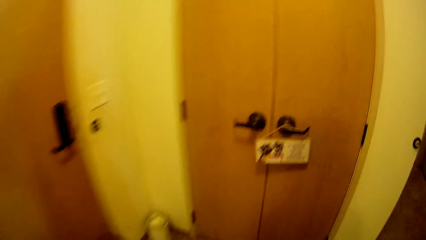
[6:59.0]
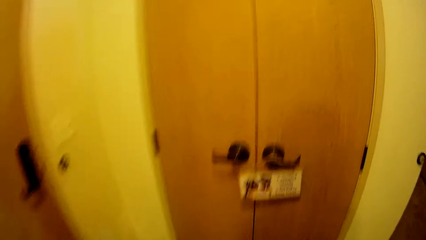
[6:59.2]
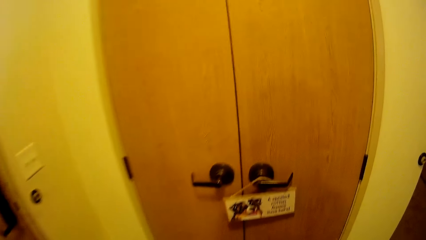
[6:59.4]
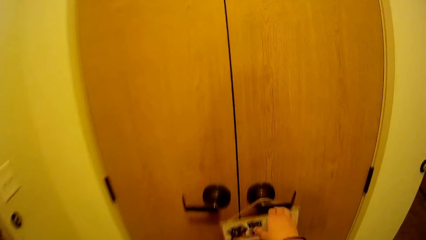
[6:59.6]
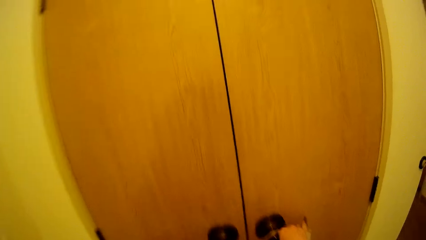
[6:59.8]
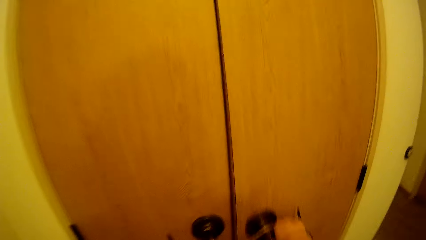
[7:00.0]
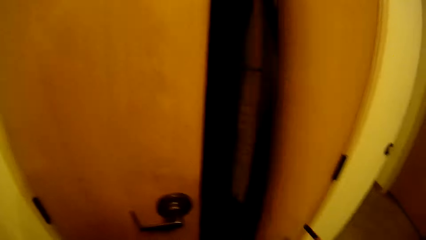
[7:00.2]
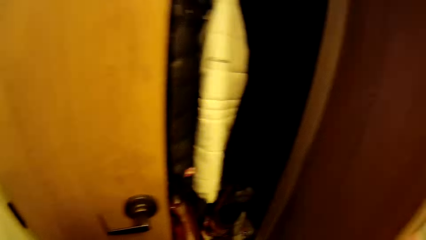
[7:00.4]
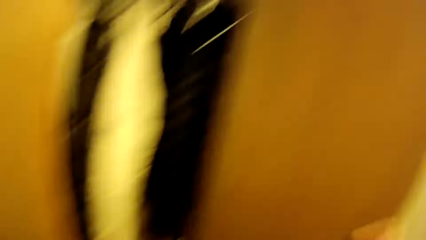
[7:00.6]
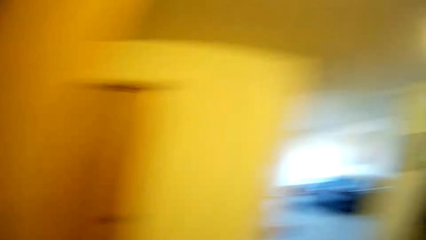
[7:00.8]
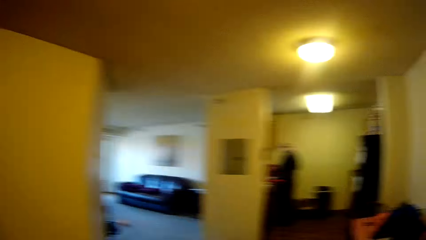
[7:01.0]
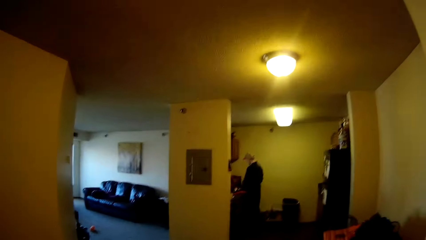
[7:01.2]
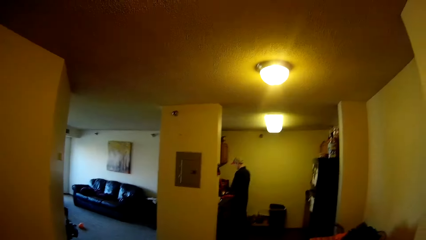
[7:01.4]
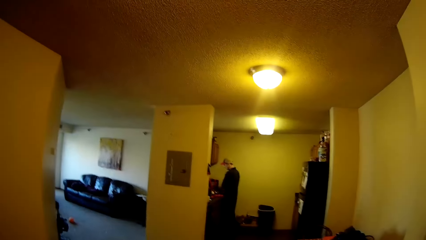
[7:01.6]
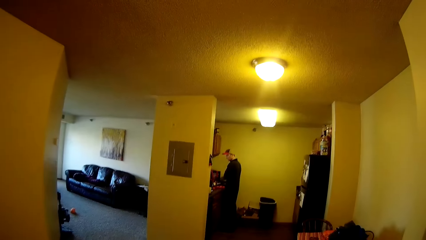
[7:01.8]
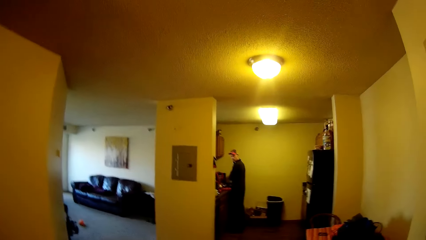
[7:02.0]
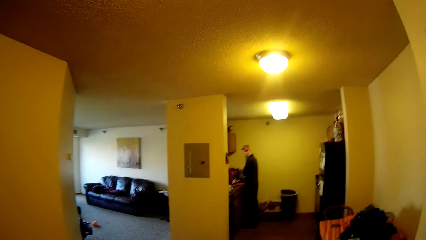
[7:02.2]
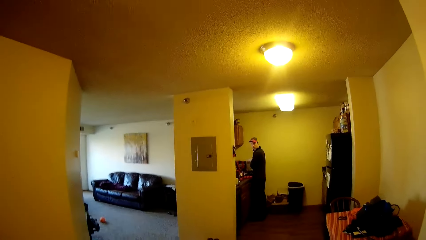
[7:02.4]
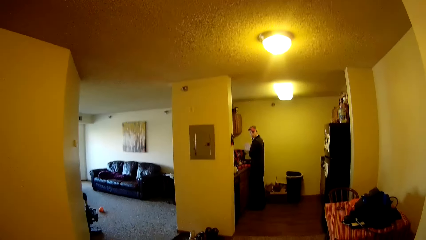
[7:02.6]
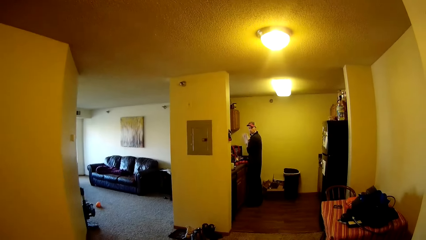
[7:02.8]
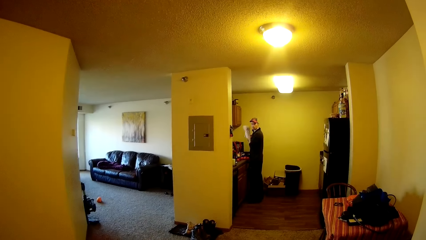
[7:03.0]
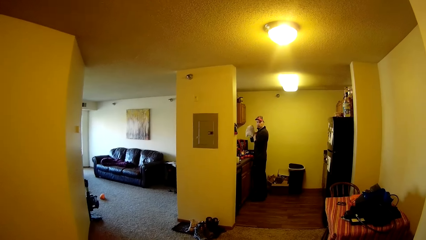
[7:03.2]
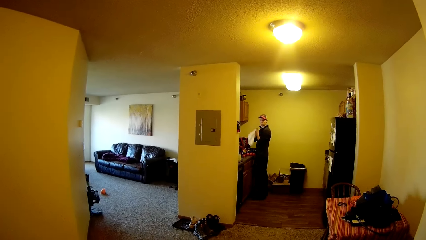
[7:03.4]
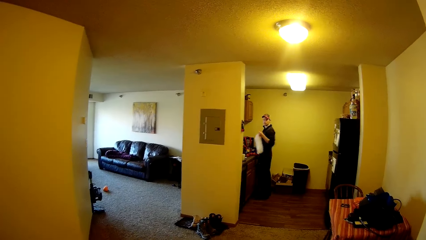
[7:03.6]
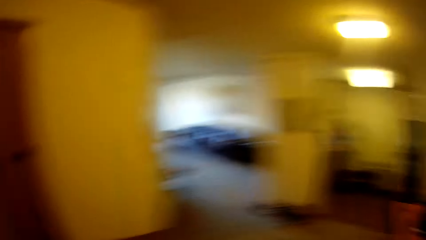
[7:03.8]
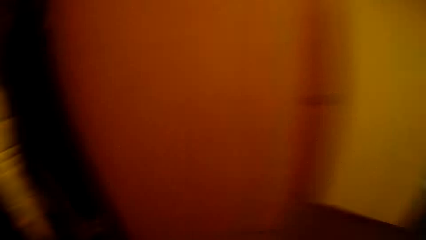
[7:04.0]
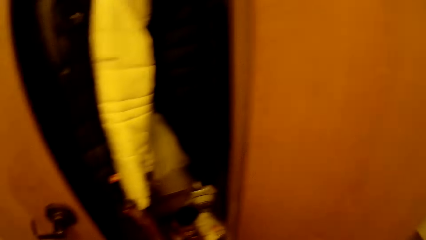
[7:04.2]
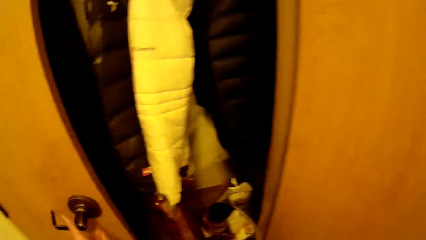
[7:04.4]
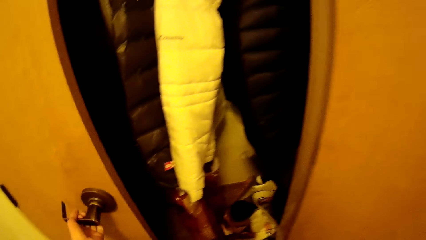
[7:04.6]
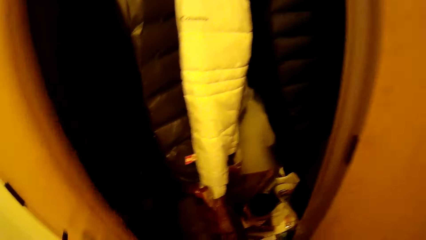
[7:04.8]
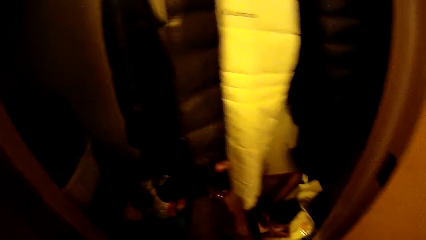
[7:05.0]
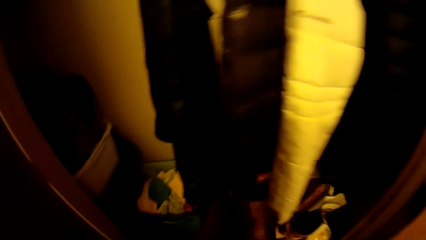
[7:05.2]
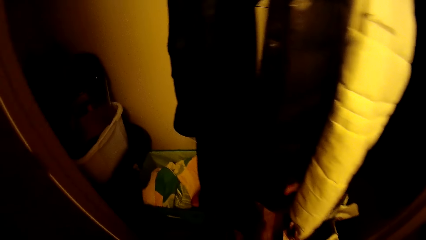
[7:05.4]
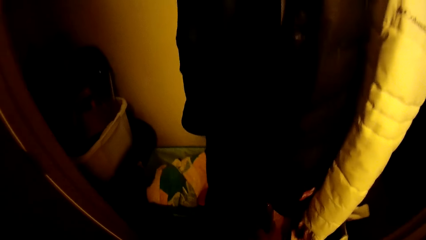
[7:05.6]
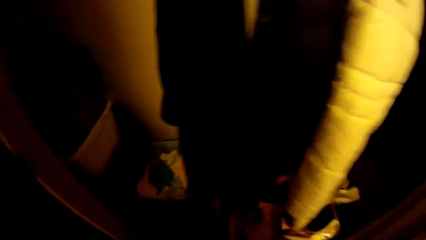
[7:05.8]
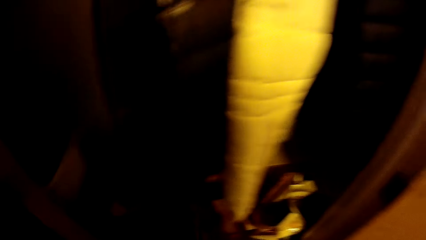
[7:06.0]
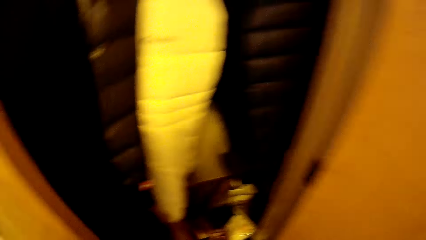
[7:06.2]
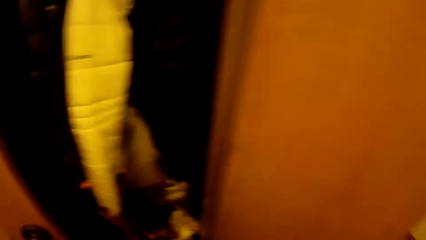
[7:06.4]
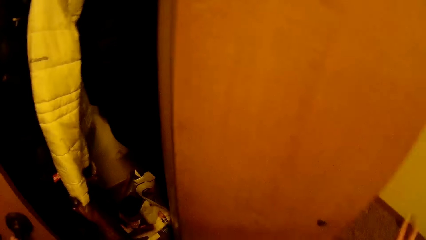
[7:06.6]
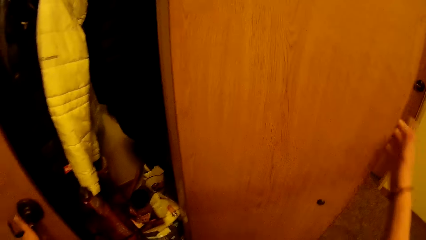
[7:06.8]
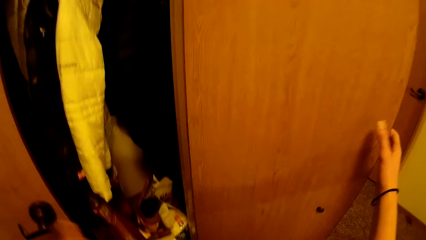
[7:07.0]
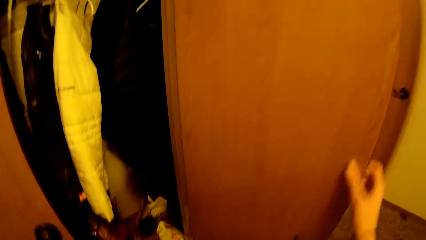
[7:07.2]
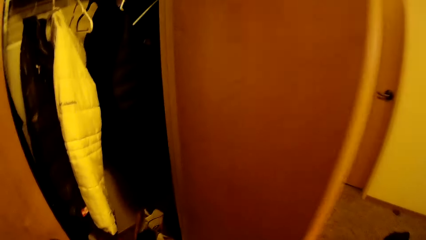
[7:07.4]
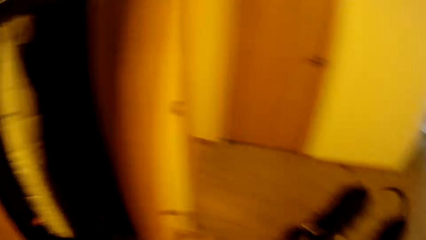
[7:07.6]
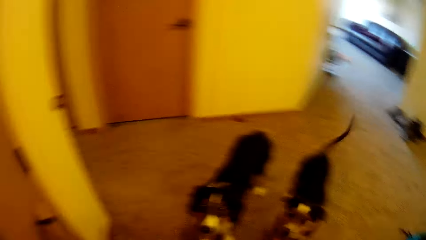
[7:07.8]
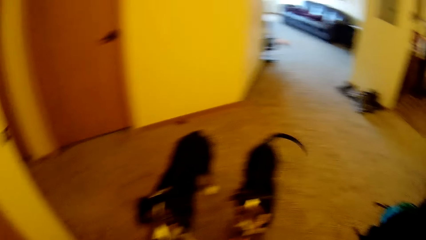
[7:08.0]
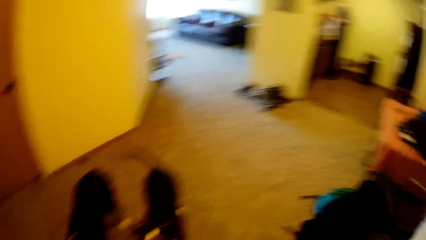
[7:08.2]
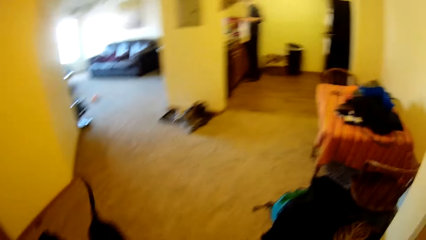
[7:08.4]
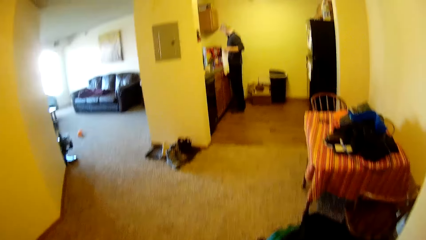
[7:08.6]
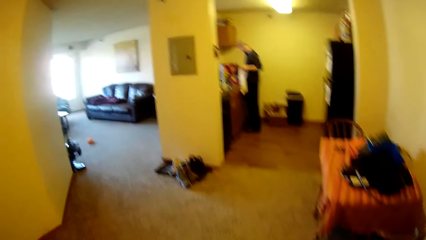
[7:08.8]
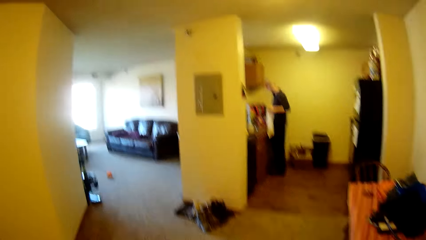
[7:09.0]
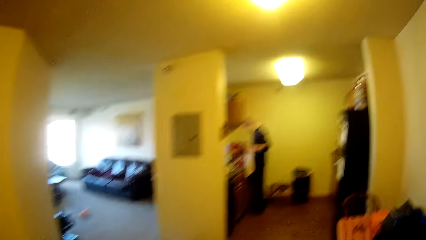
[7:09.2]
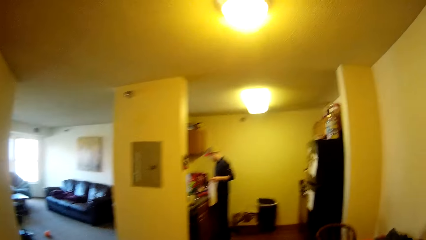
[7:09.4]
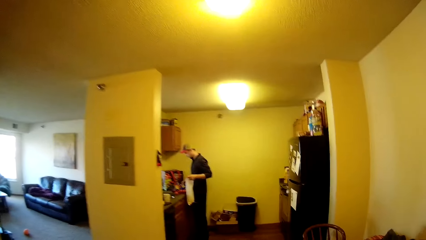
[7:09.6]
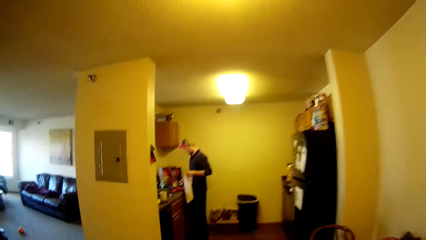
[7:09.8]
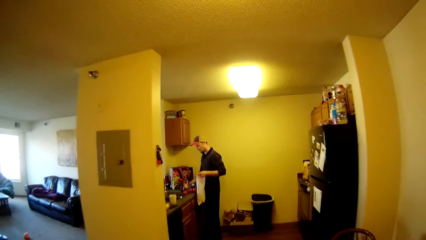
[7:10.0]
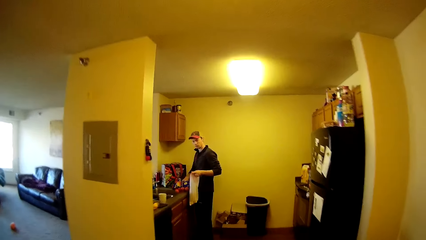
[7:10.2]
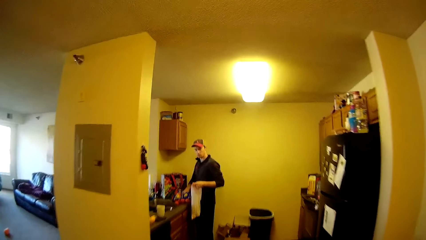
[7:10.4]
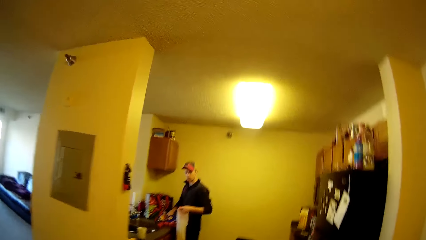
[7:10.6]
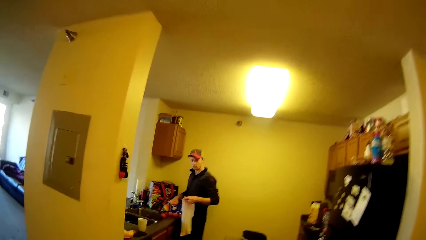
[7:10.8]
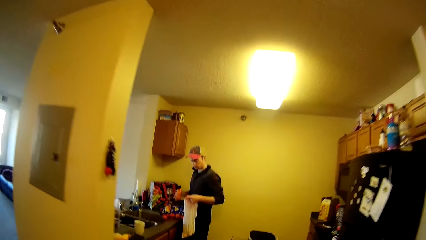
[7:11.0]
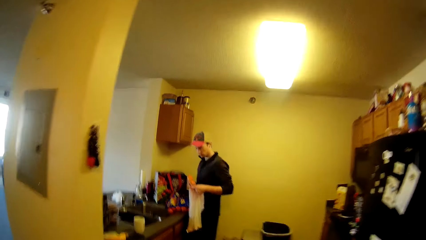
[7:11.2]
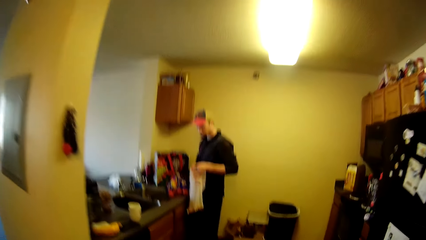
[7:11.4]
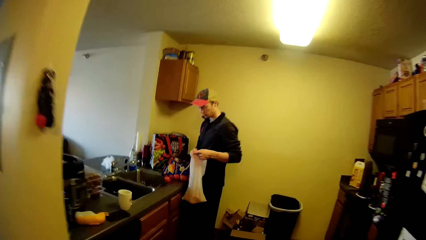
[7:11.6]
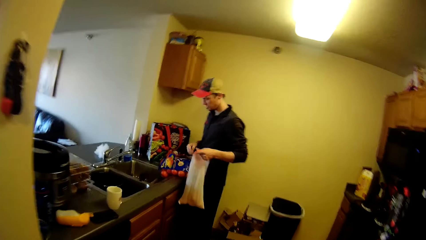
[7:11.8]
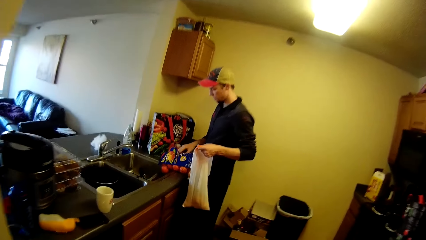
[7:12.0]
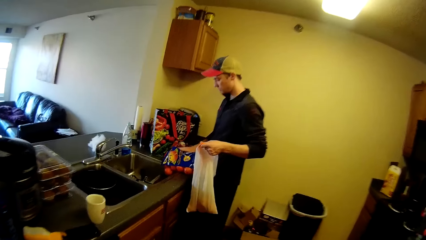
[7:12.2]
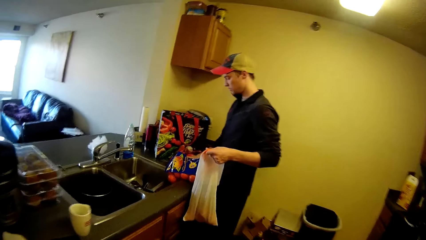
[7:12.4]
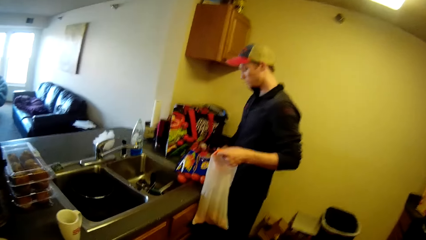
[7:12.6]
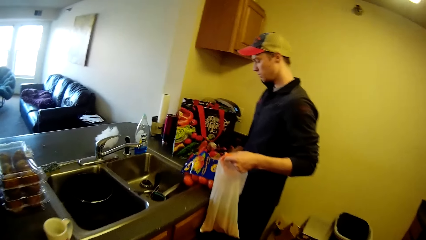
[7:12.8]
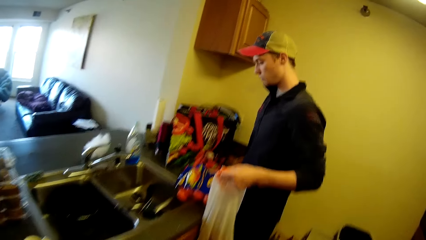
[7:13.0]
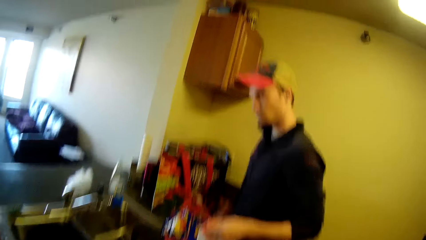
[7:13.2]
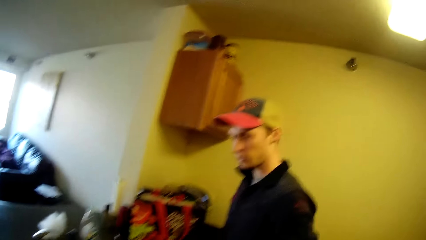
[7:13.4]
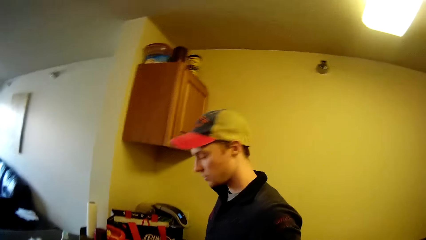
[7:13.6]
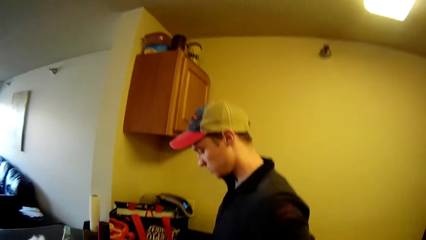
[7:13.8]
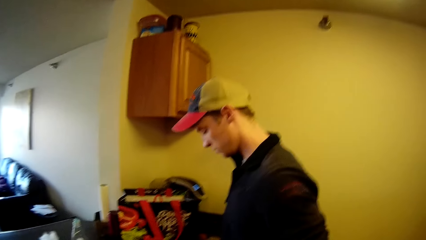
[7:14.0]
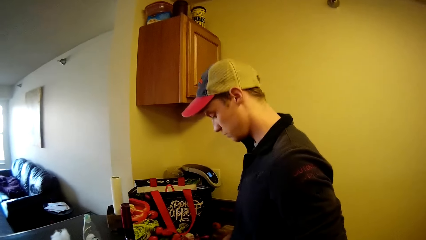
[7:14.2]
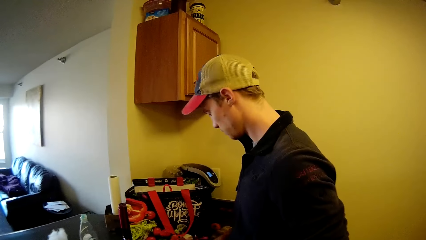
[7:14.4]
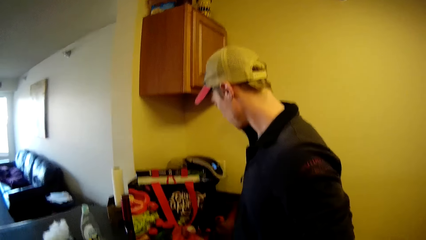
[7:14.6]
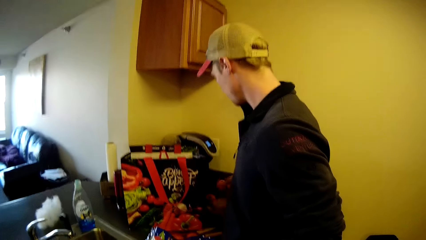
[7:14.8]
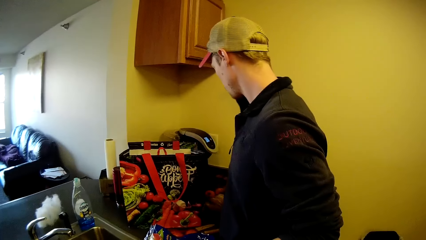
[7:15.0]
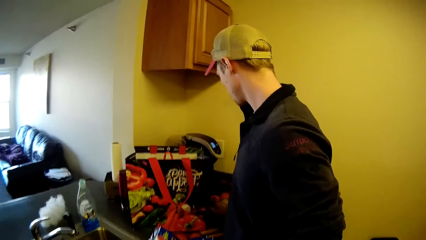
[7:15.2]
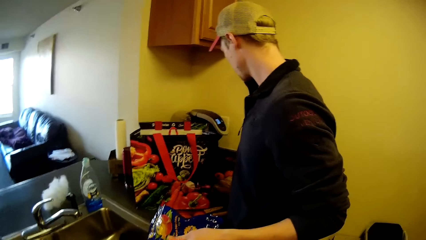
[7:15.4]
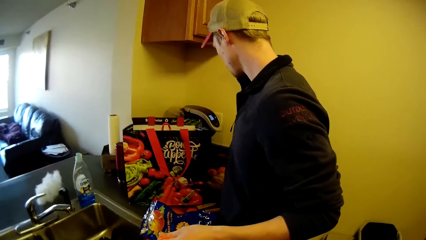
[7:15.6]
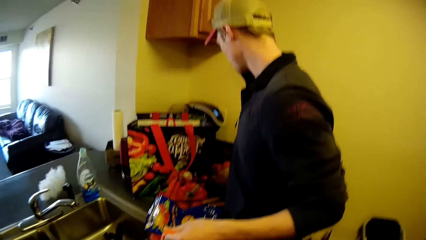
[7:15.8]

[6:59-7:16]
The camera wearer opens a wardrobe door. They communicate with a man. They look around the room. They open the other wardrobe door. They close the wardrobe doors. They walk around the room. They walk towards the man. The man fills the empty bag with oranges. The camera wearer looks at the man and the dogs. They stand in front of the man.
